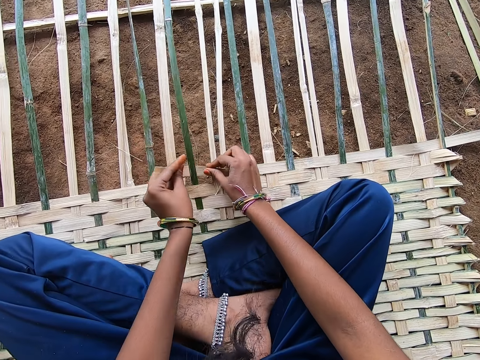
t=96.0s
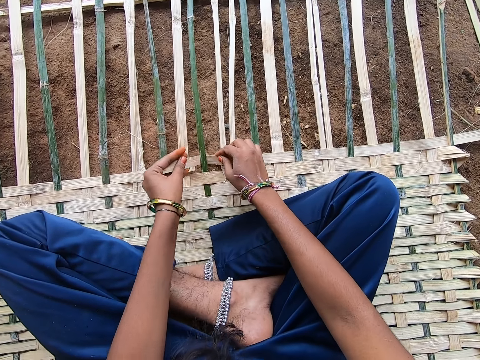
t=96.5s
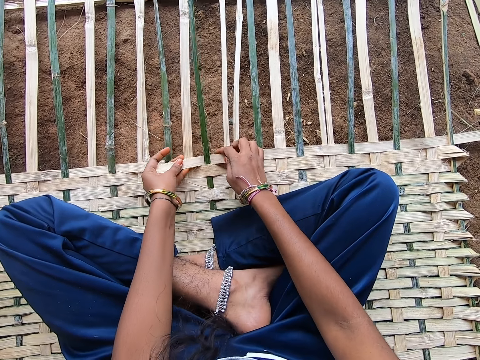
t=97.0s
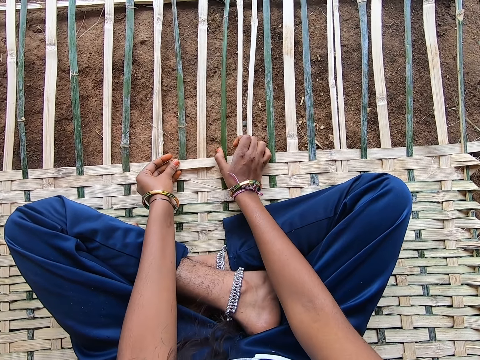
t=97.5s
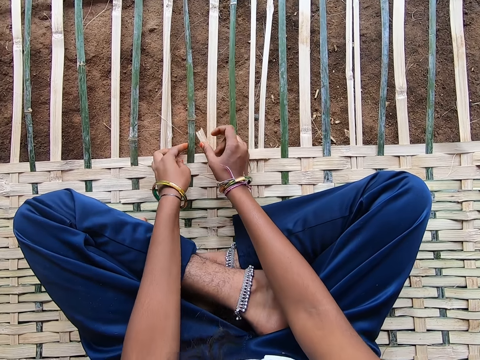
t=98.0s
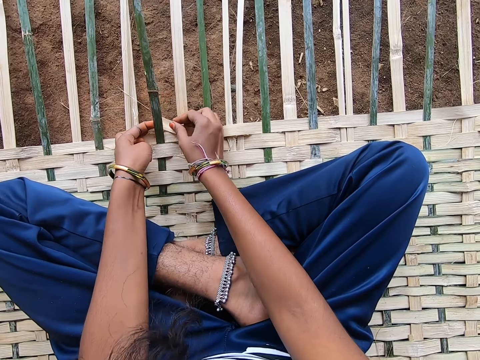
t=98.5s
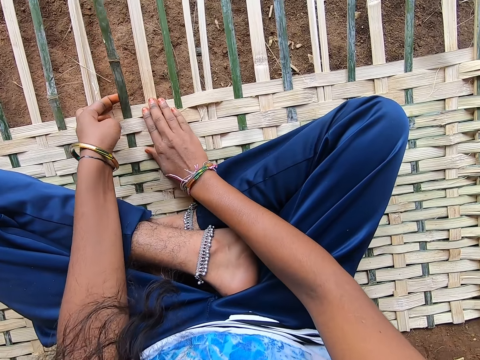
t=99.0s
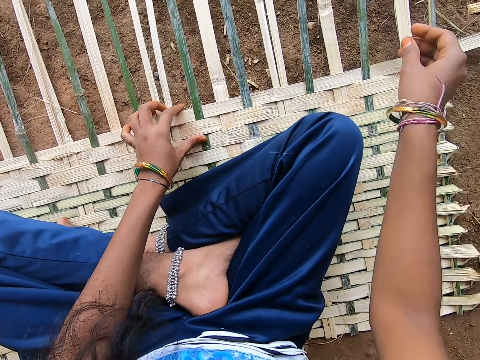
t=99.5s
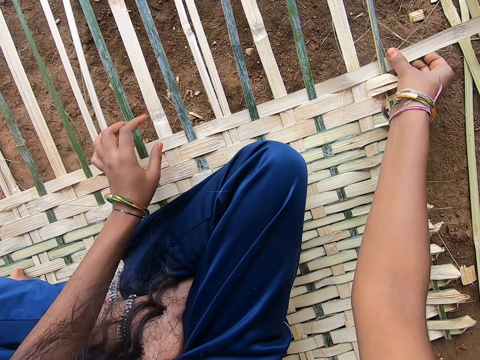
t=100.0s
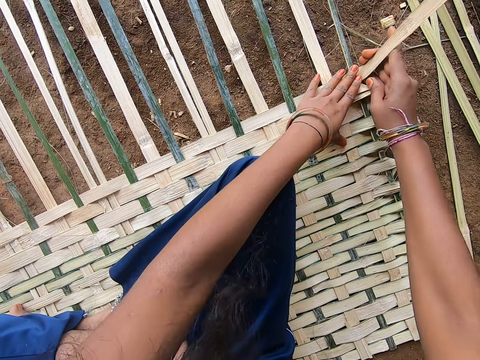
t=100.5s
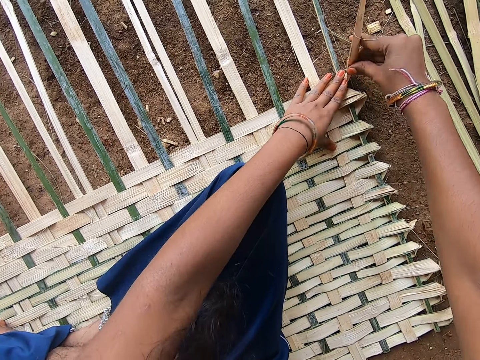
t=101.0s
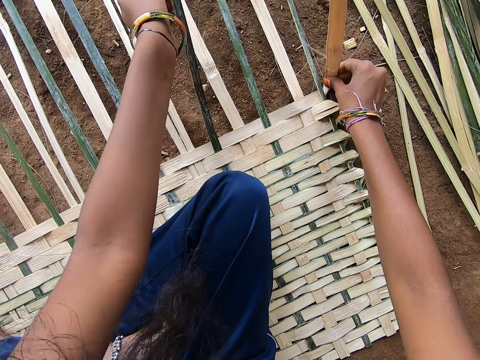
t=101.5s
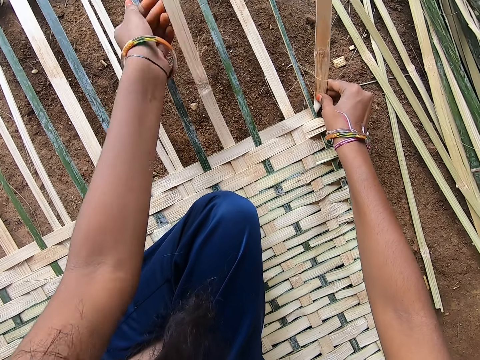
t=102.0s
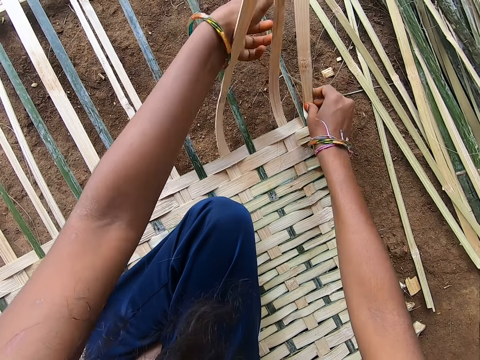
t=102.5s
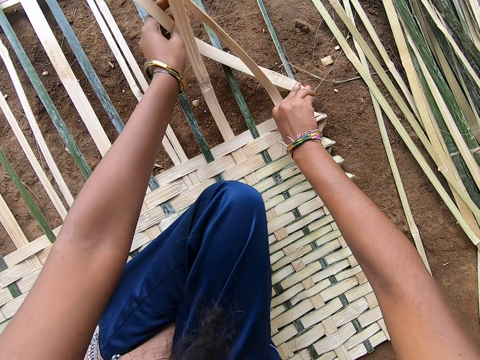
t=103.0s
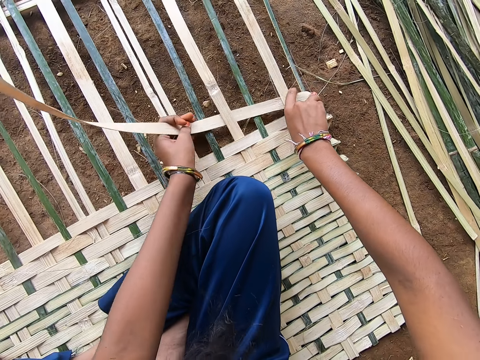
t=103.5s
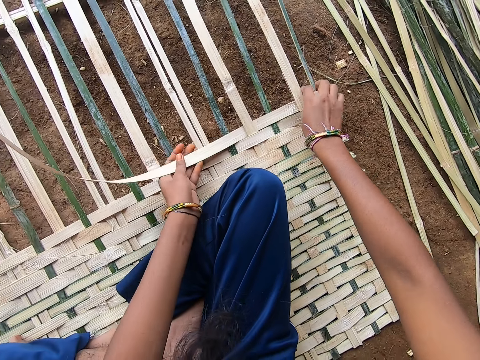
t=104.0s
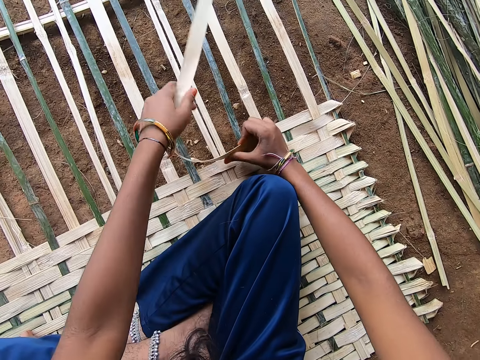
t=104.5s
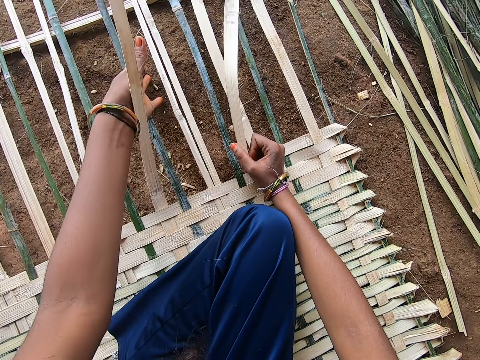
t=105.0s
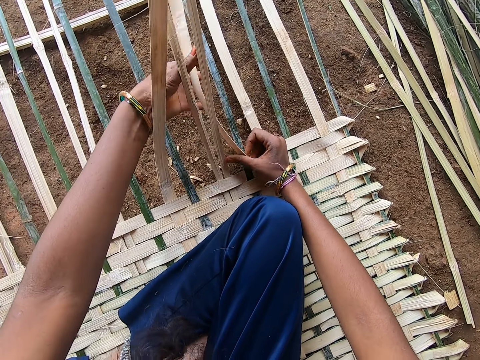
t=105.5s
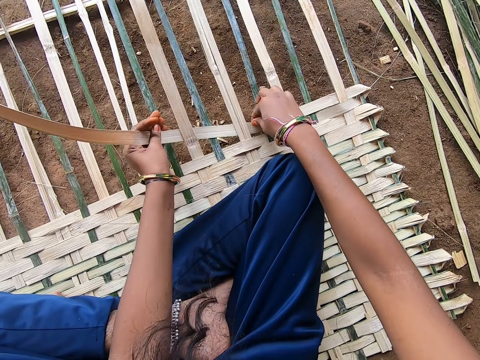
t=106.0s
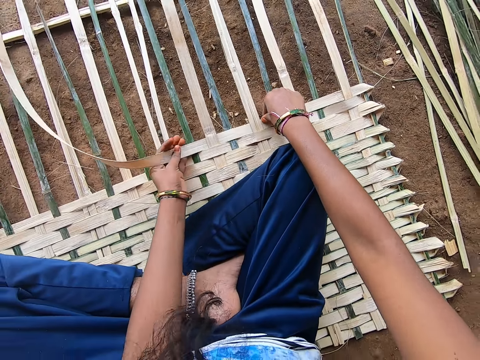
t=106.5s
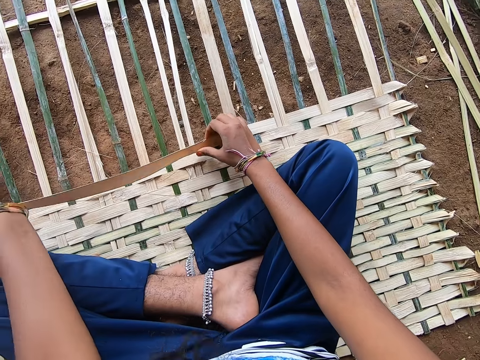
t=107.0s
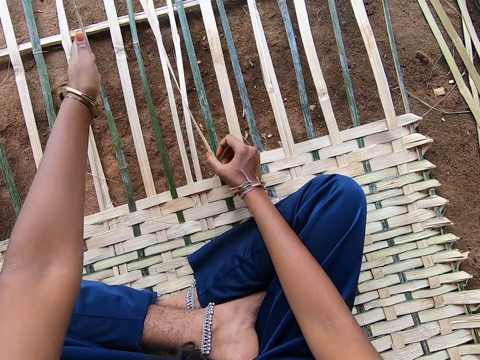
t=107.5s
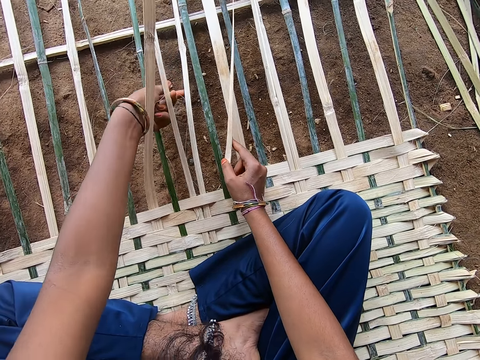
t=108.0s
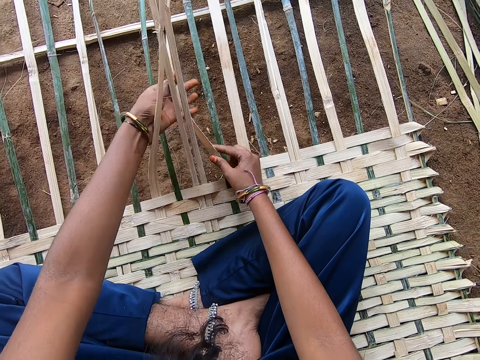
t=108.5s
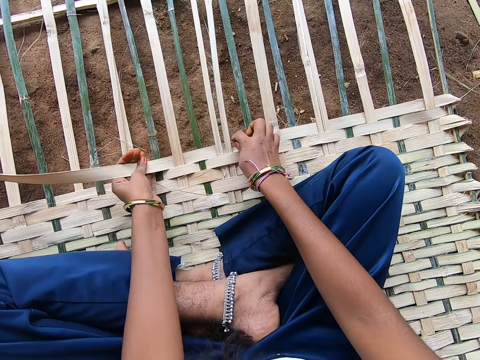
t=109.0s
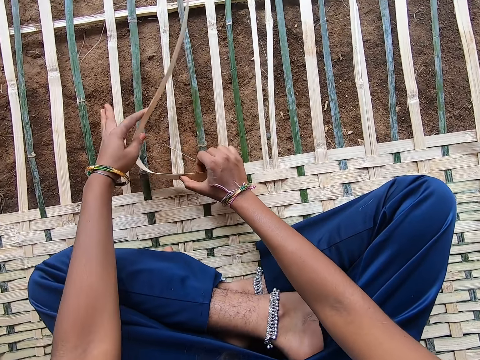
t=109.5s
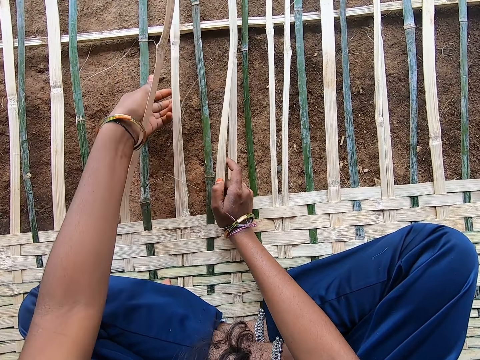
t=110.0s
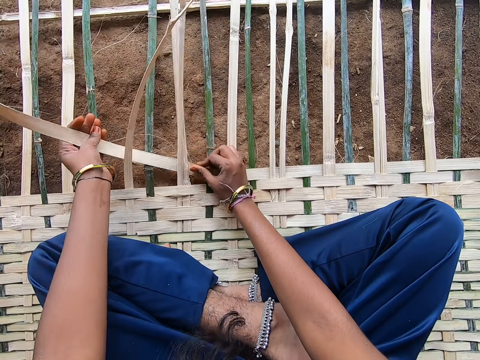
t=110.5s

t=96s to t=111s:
The camera wearer speaks to a lady. They fold the reed at the edge of the mat. They weave the reed through the mat.

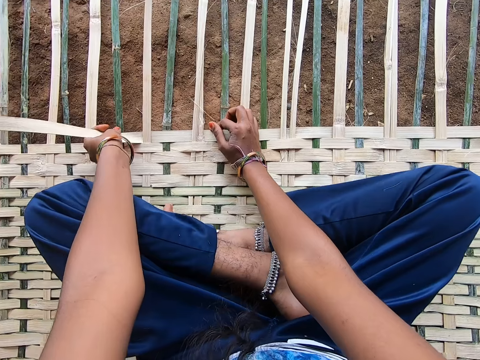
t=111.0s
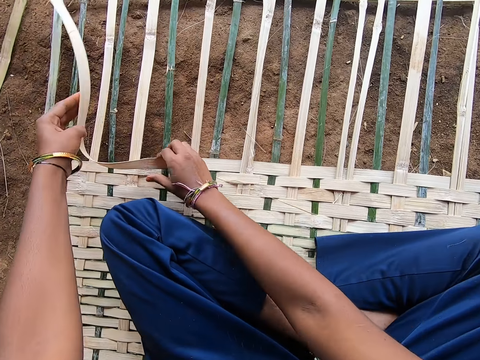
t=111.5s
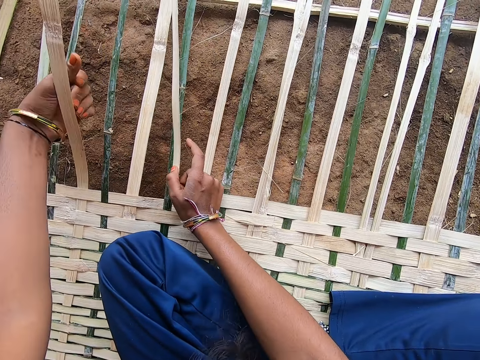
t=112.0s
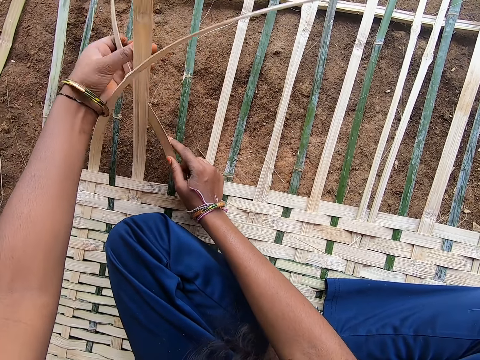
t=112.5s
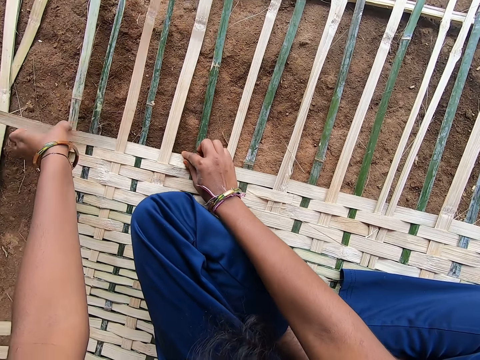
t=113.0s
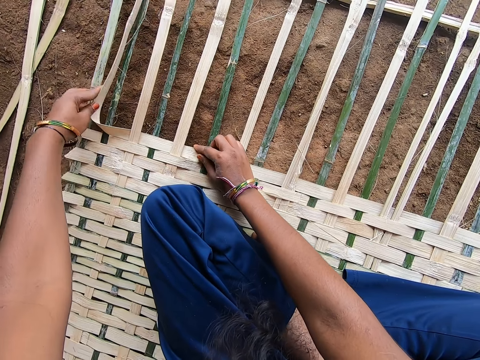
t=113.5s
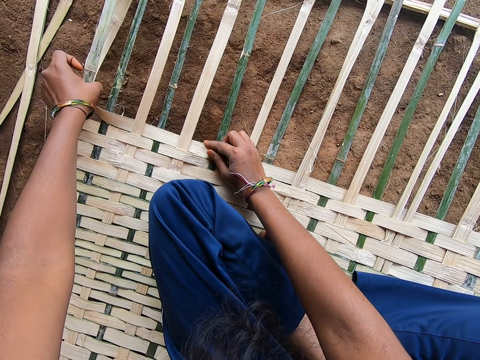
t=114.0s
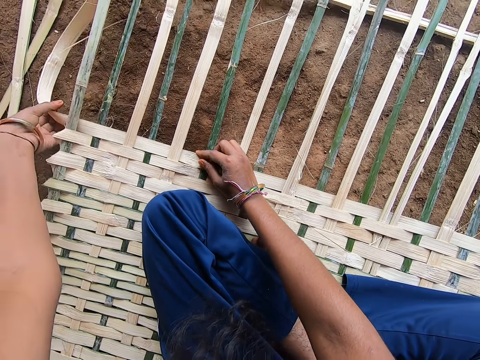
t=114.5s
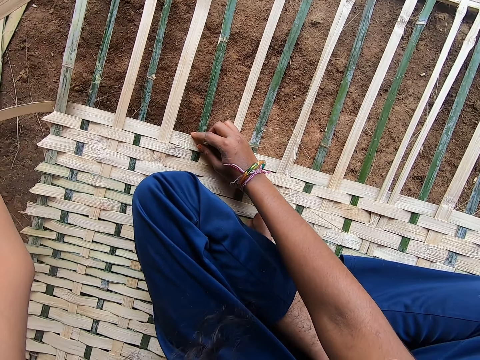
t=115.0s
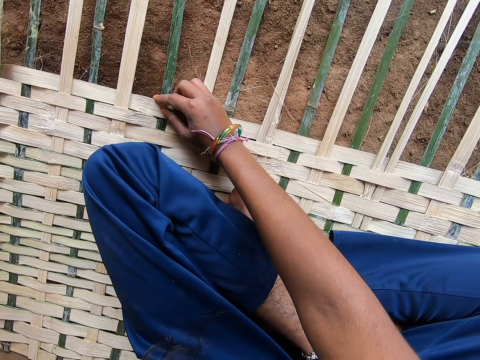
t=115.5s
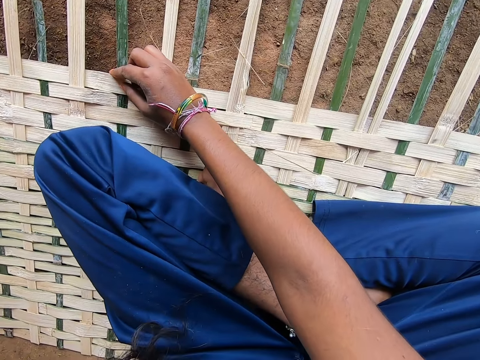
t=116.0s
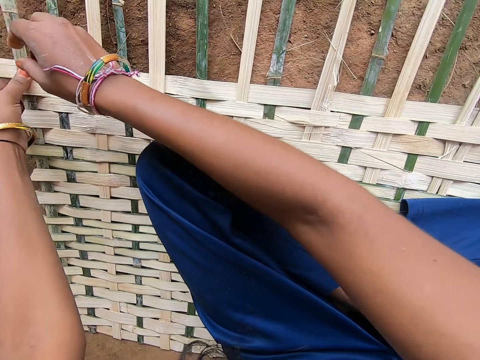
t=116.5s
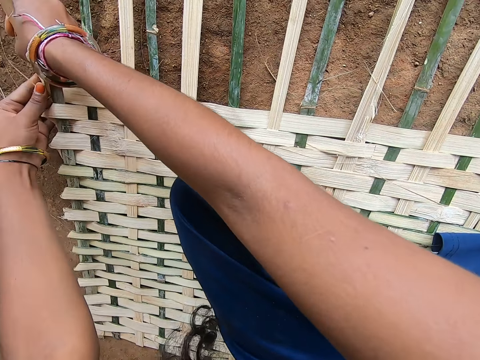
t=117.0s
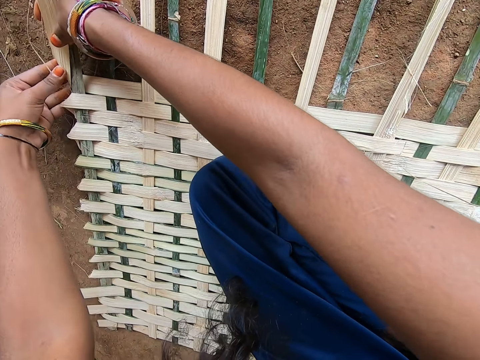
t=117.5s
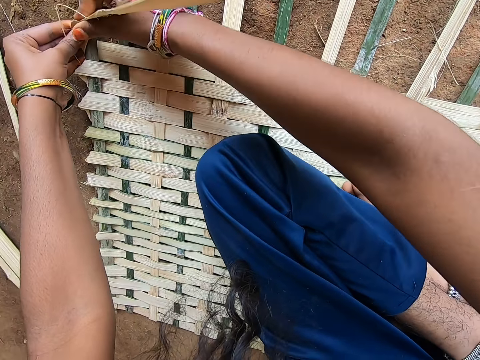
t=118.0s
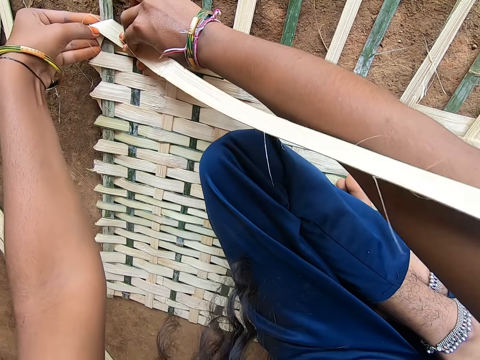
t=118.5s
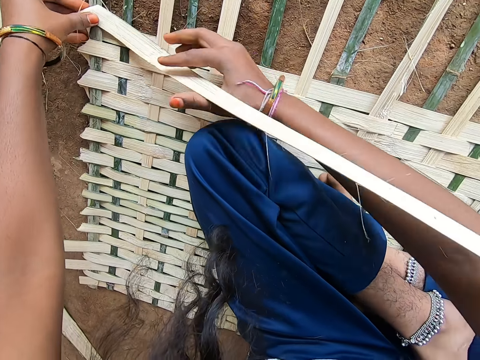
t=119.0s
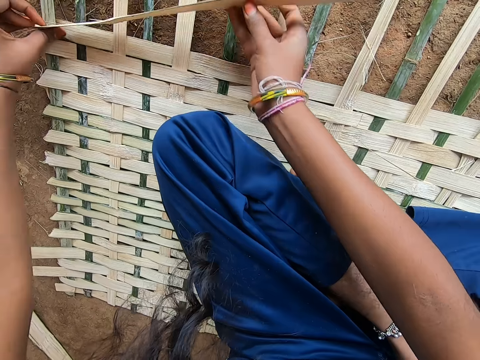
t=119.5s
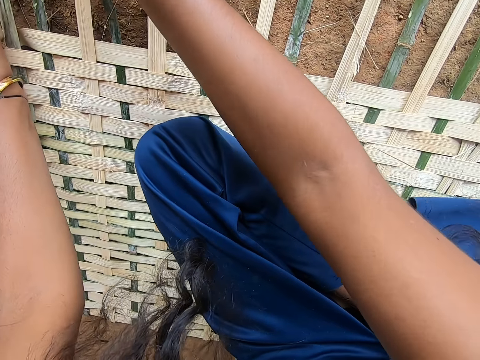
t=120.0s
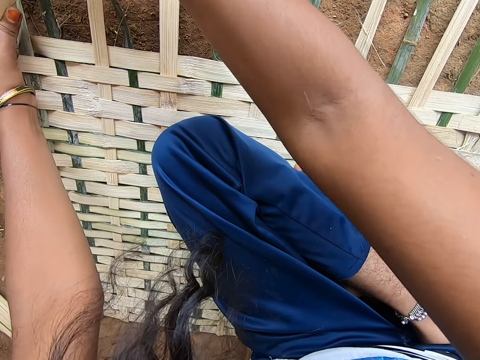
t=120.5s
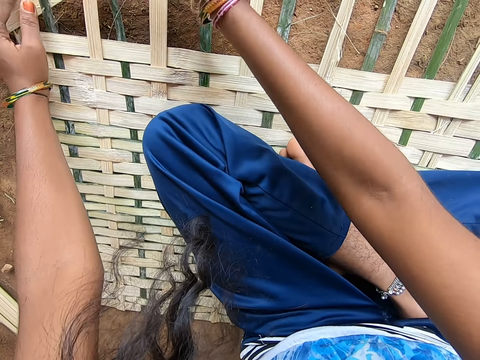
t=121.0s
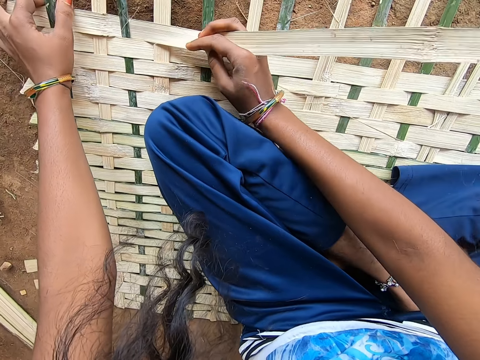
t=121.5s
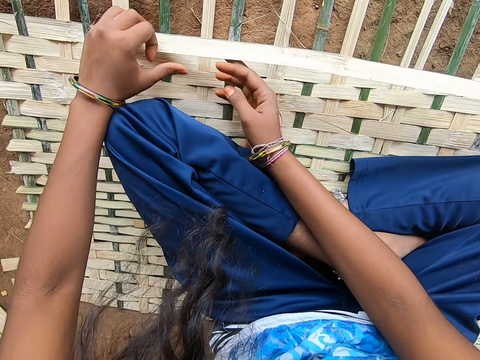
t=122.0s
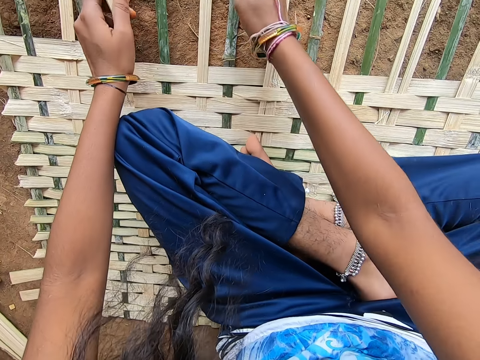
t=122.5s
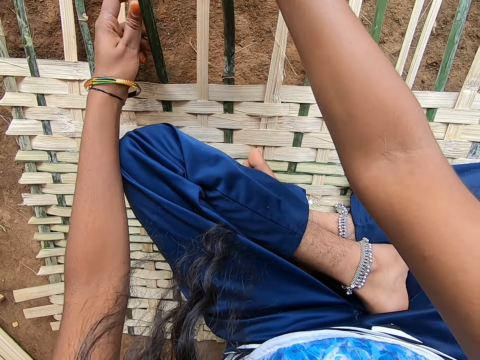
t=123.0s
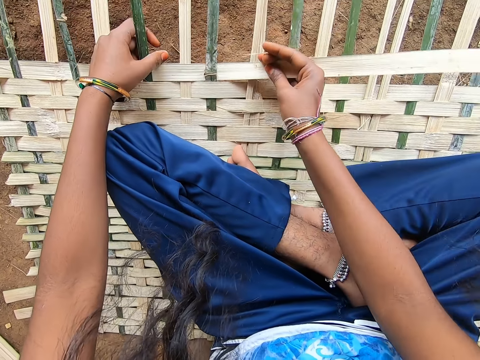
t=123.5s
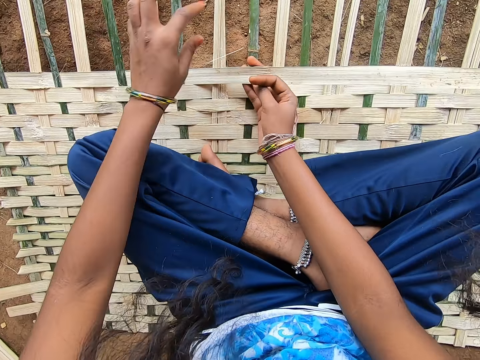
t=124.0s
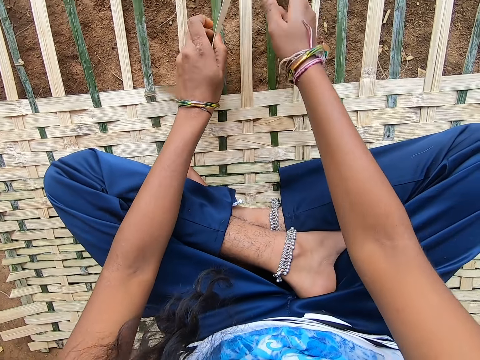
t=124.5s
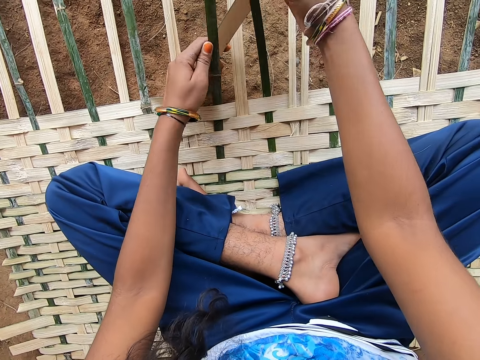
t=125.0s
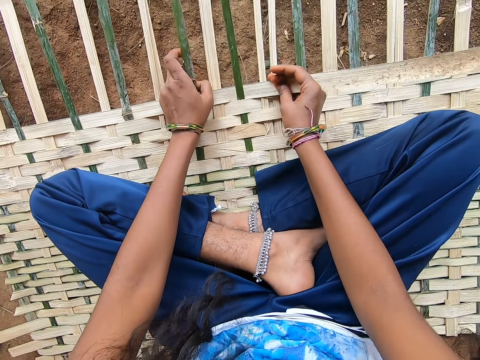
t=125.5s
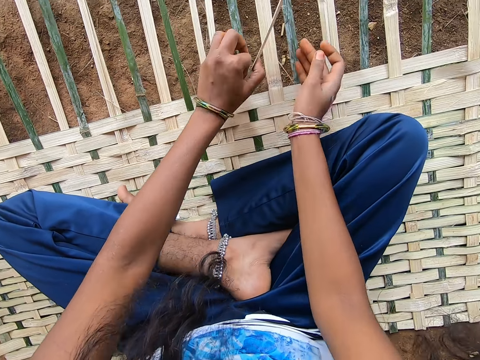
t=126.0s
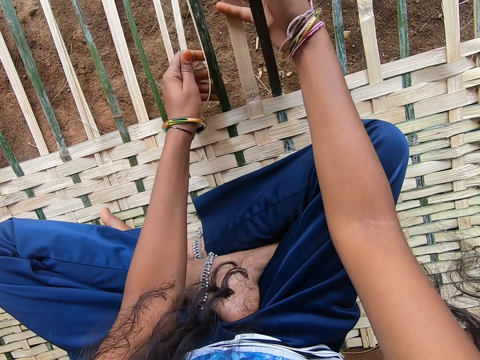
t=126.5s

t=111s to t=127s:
The camera wearer folds the reed at the edge of the mat. They weave the reed through the mat.
